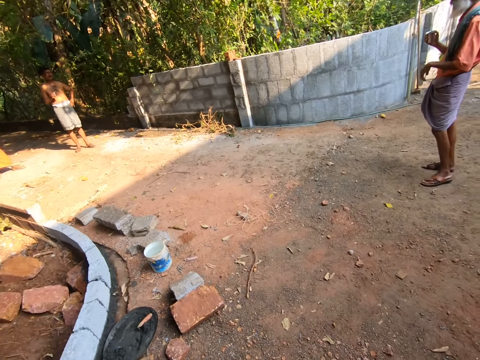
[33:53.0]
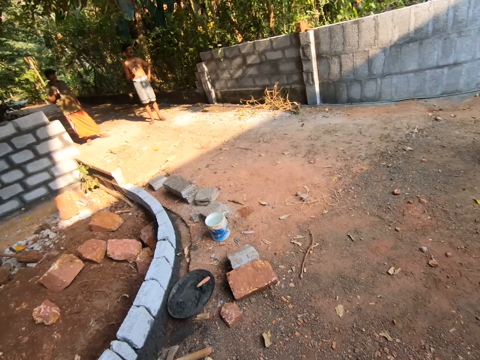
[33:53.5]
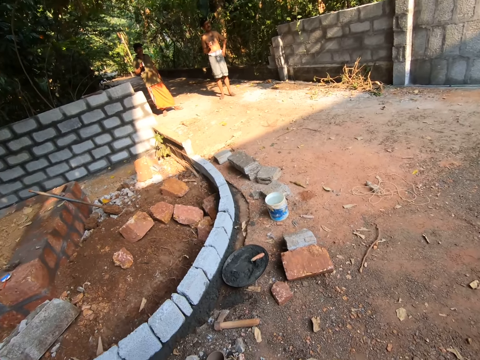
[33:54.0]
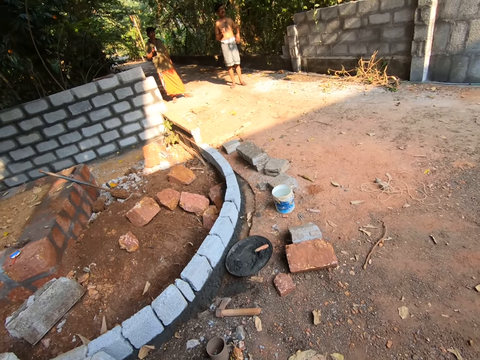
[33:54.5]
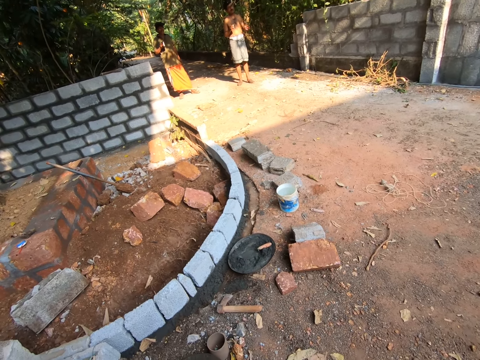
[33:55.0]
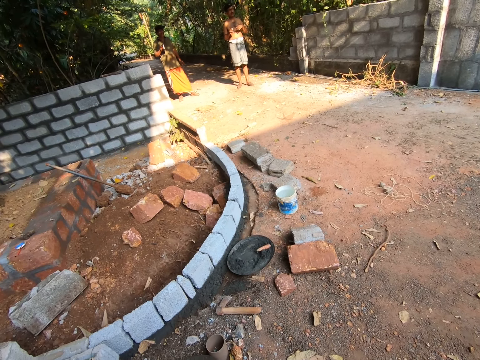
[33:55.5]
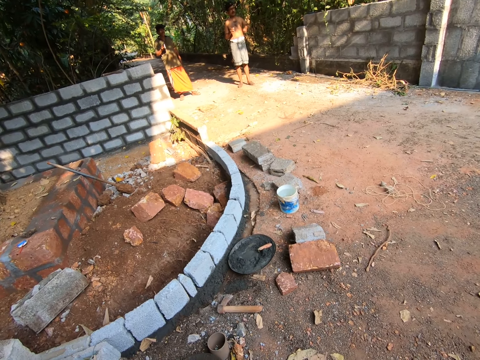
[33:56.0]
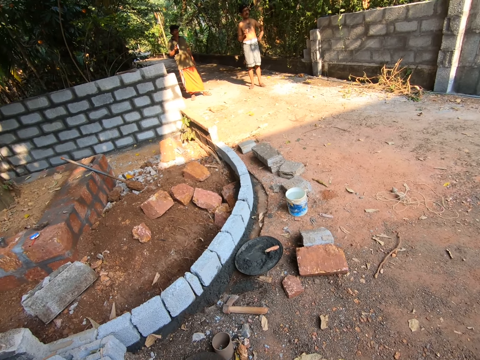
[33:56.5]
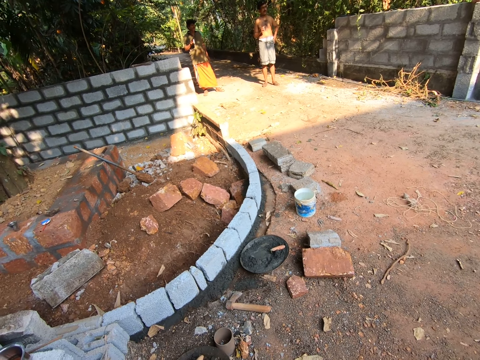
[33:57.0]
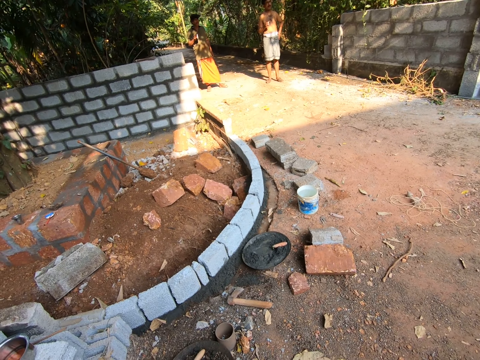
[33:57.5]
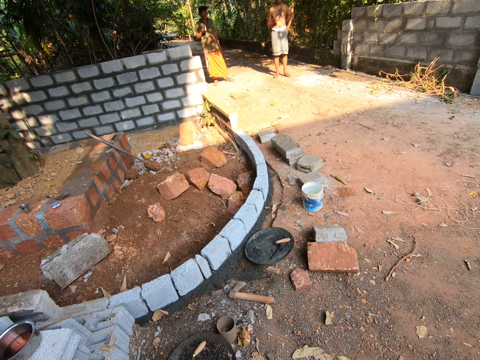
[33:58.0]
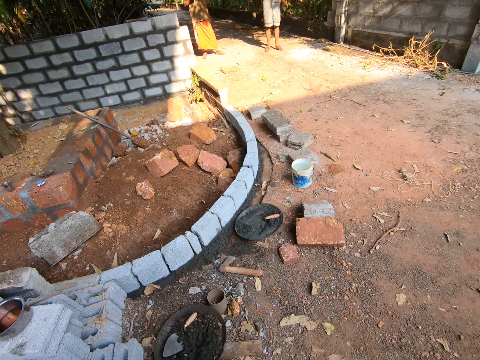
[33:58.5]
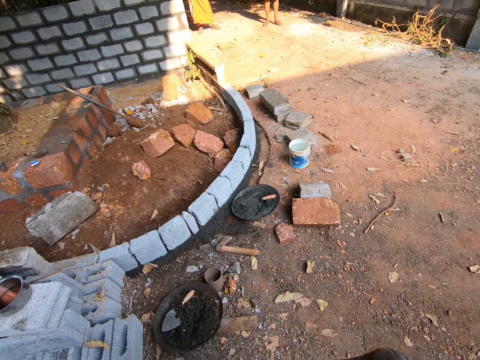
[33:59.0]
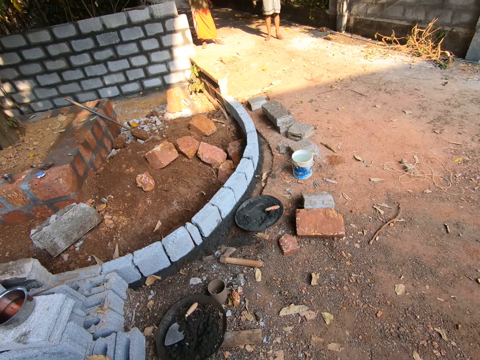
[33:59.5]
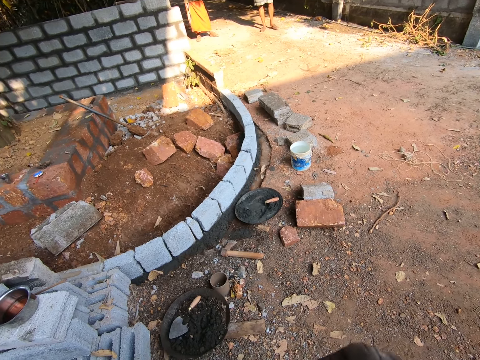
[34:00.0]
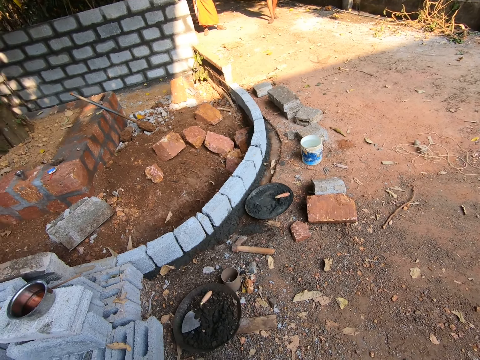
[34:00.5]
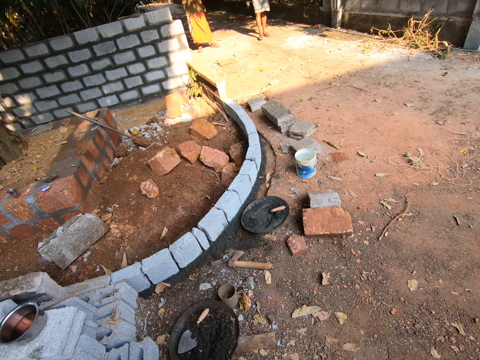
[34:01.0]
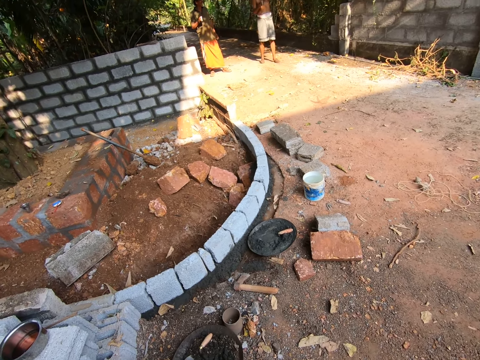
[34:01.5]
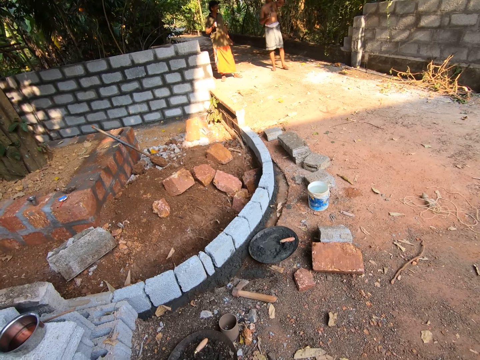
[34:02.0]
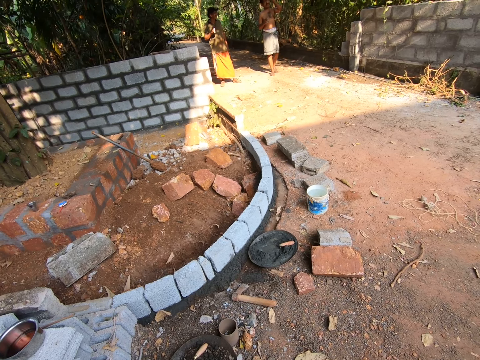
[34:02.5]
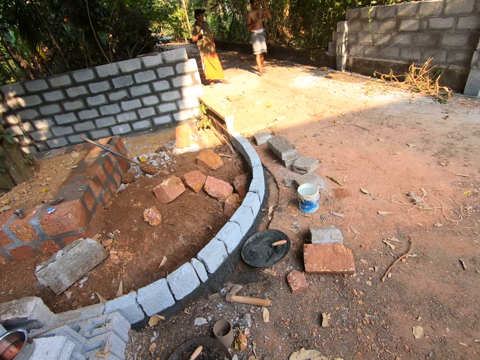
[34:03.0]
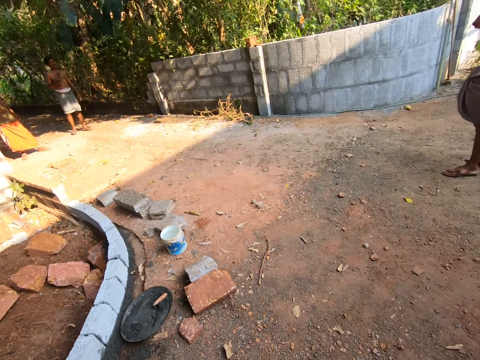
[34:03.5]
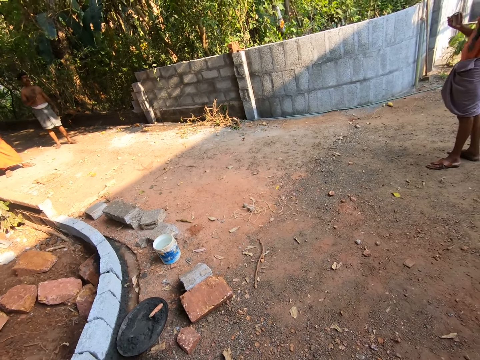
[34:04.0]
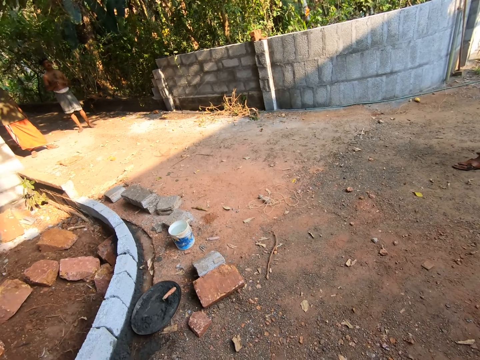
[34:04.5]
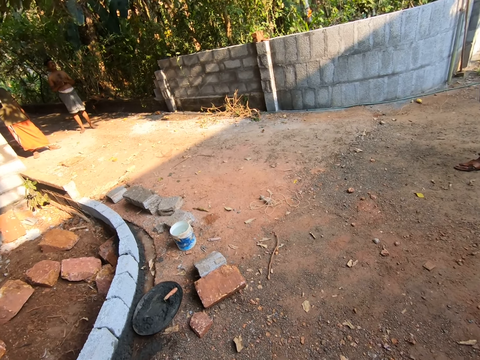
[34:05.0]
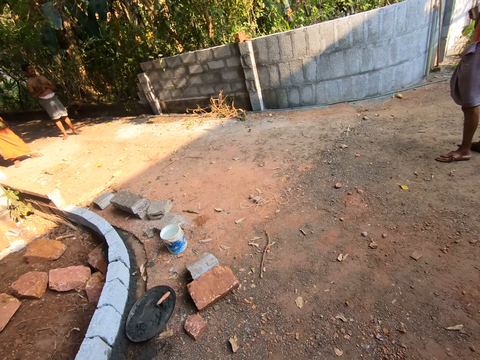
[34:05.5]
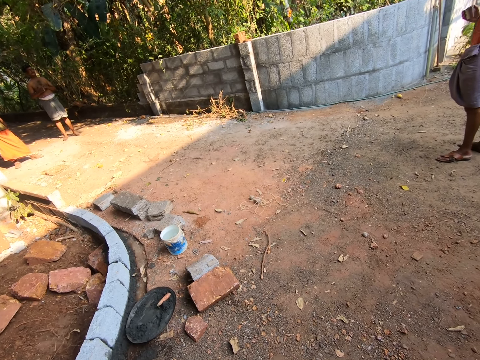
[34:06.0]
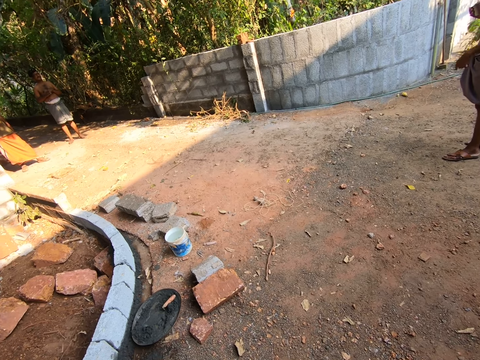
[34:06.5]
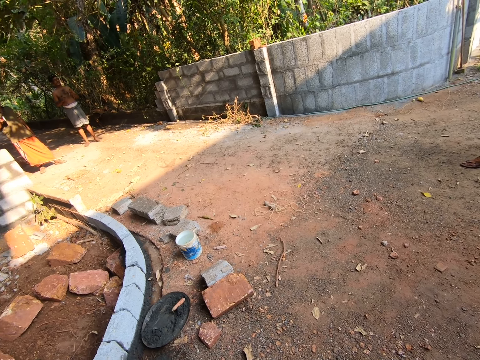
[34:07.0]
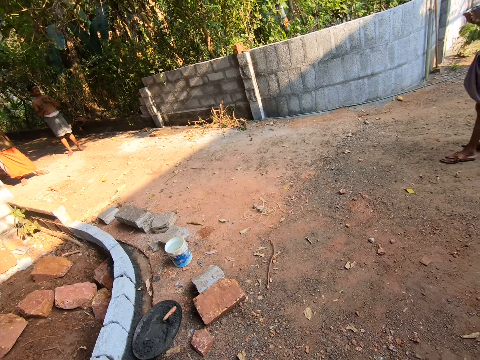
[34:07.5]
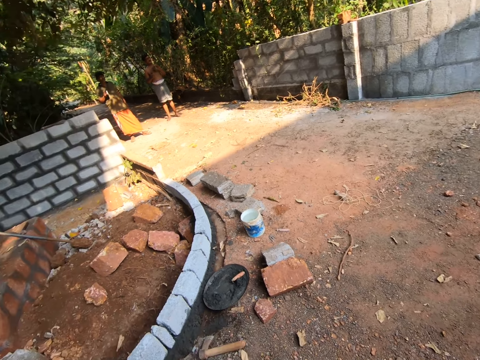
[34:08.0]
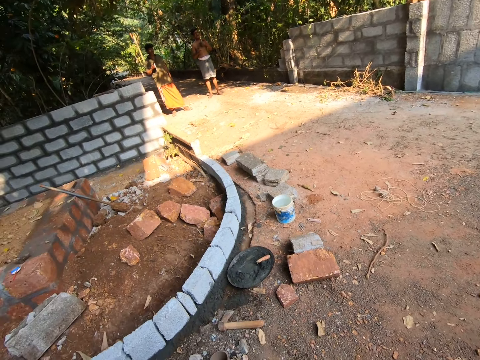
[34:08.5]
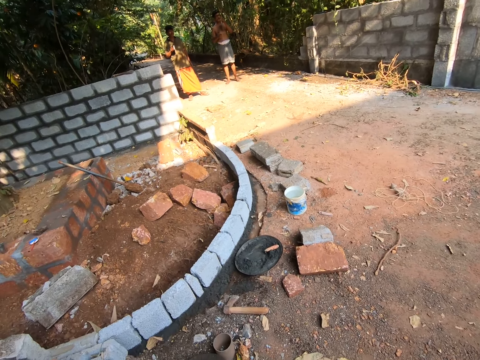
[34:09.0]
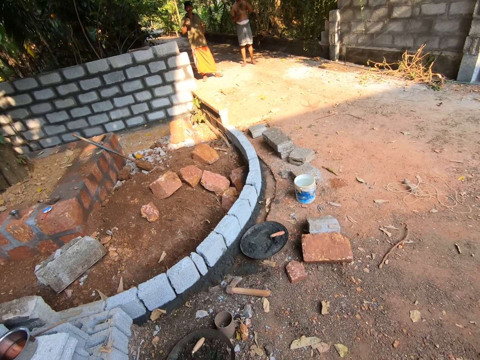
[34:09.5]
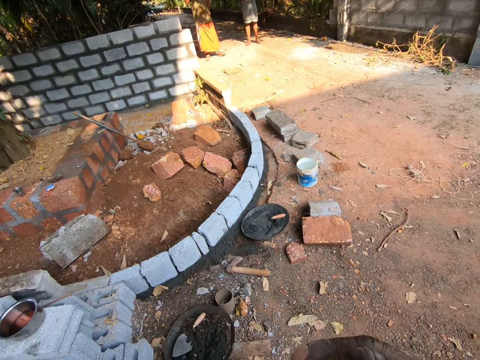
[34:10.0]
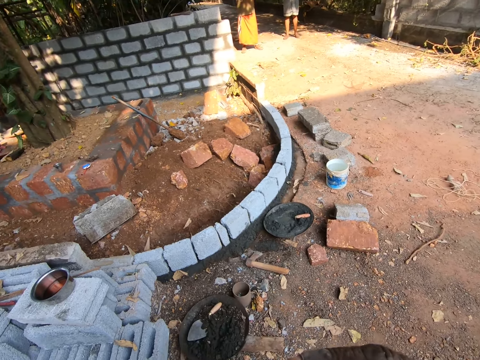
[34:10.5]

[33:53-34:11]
A man interacts with another man and a third man. The camera wearer looks around a construction site. Another man interacts with a different man. The camera wearer drinks juice from a cup. They look around the construction site. The man interacts with the other man. The camera wearer looks around the construction site.

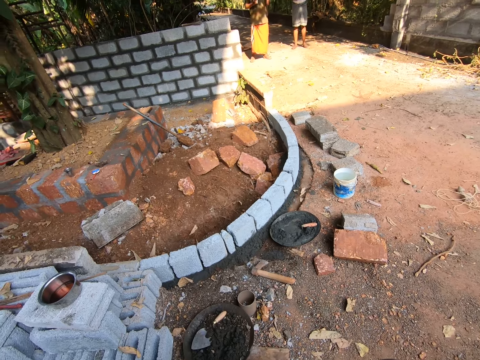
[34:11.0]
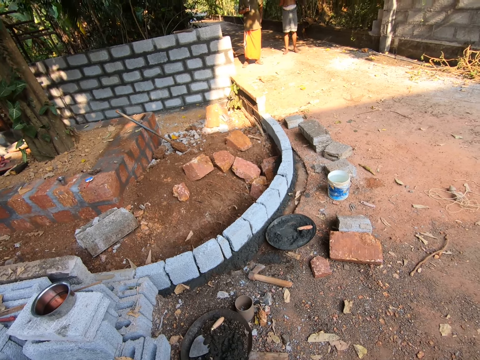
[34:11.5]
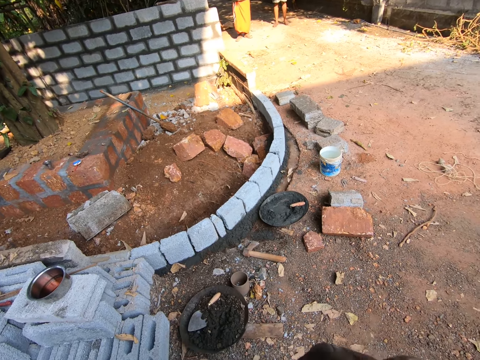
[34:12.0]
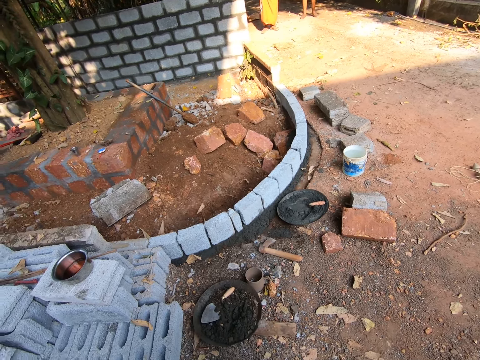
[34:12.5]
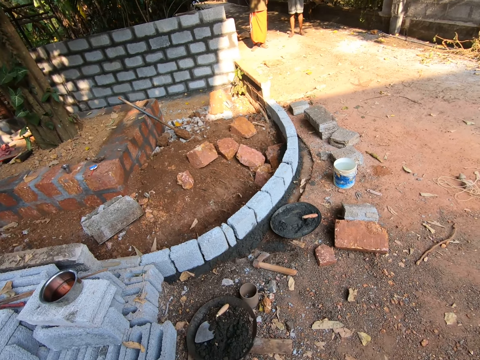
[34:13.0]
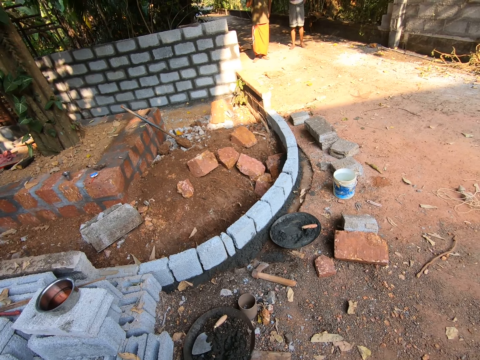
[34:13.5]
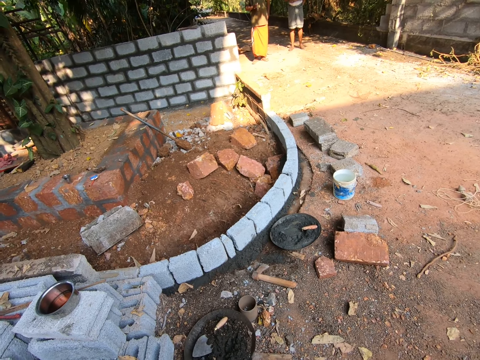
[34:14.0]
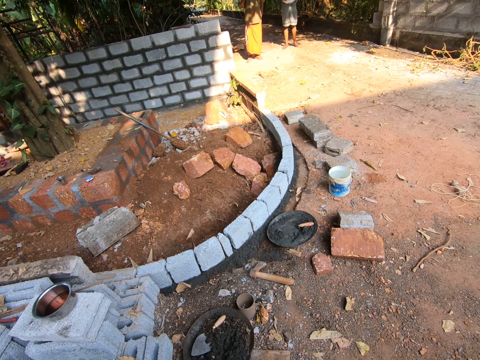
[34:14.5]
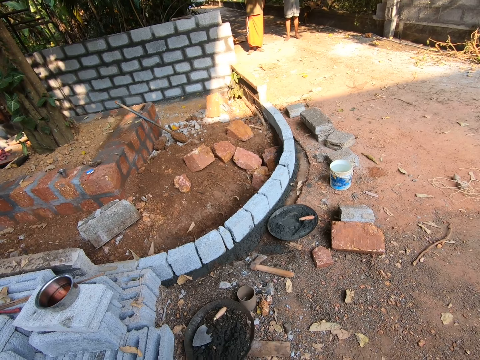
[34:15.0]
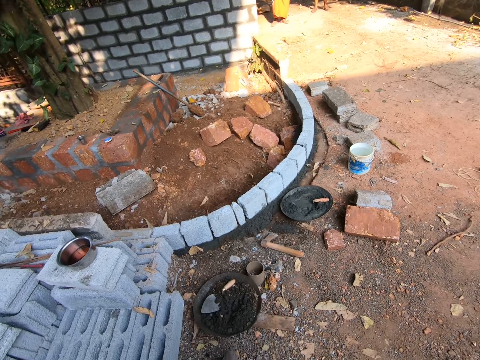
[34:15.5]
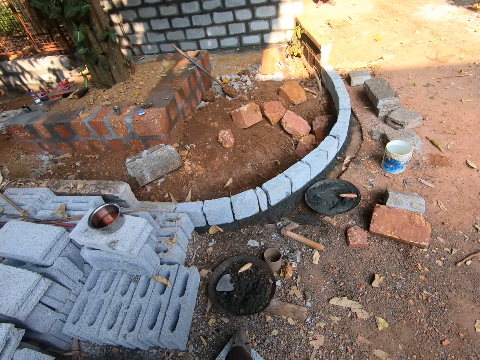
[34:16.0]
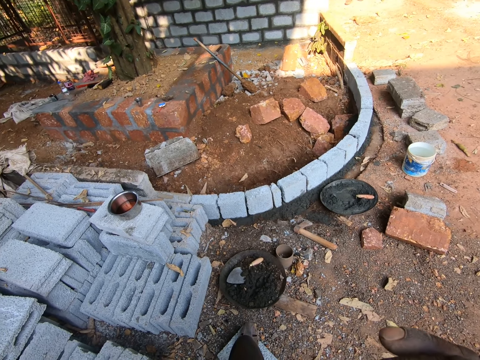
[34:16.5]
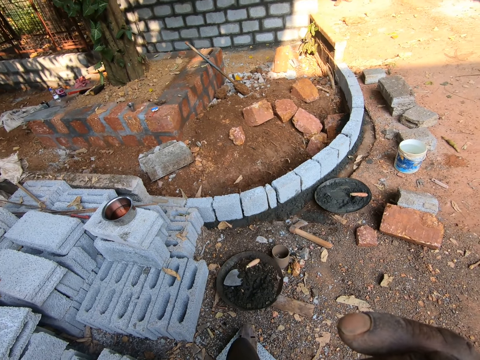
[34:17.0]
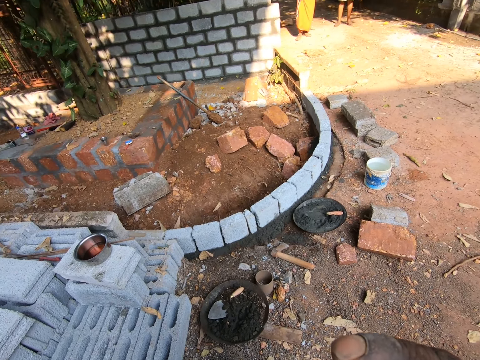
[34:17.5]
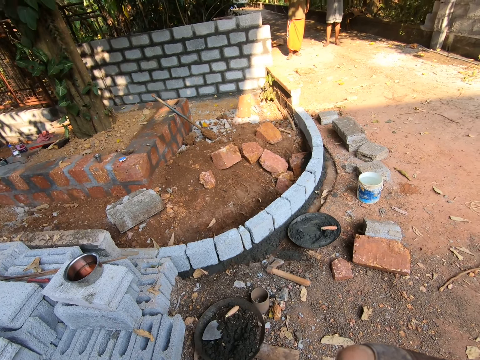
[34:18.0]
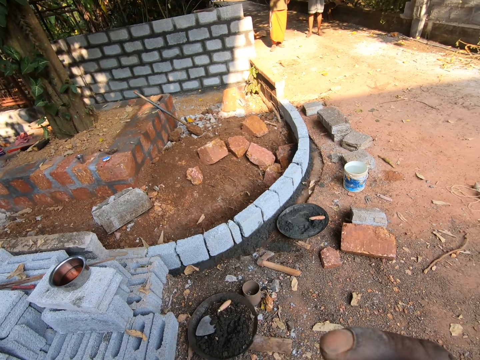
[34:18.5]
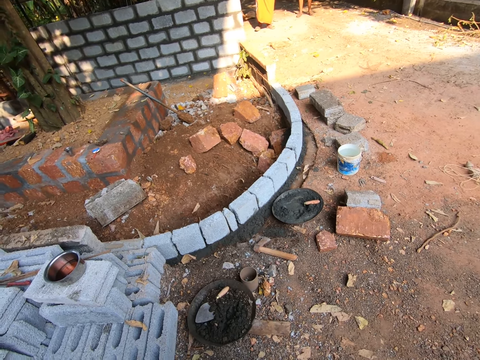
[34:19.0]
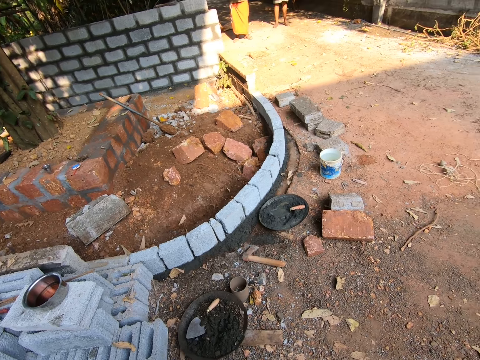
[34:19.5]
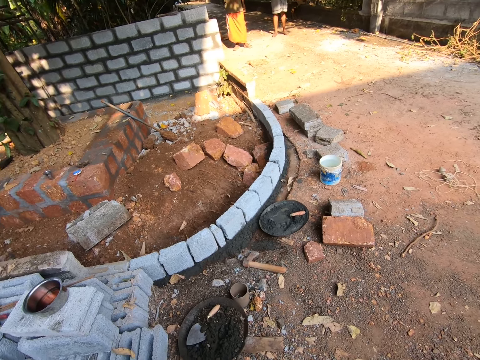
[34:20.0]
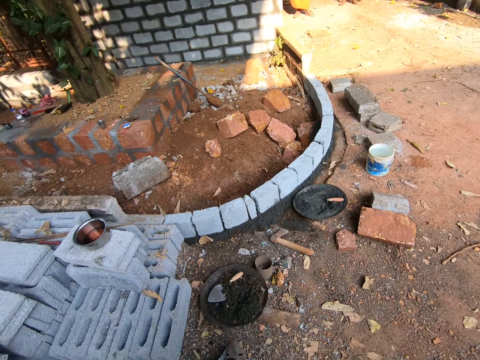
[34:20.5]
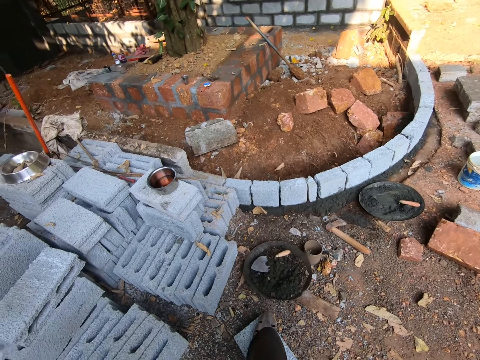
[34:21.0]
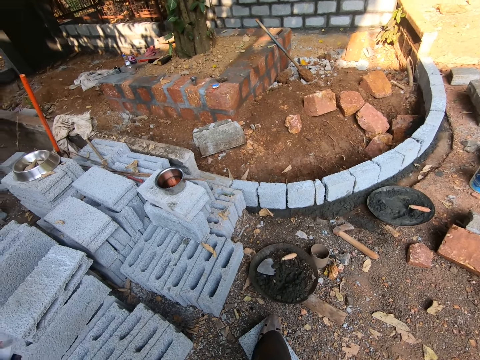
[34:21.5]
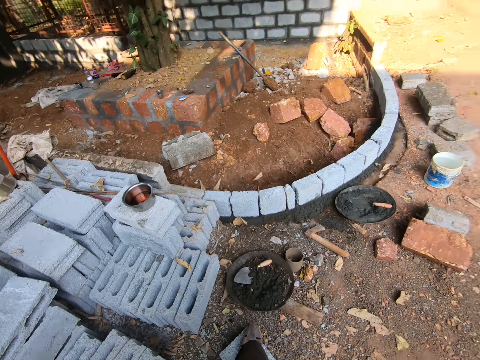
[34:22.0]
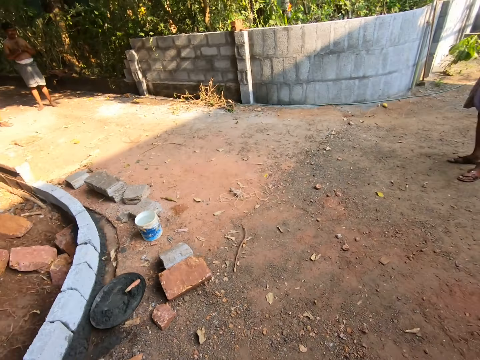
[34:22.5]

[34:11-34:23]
The camera wearer drinks from a cup. They look around a construction site. They drink from the cup. They look around the construction site.
